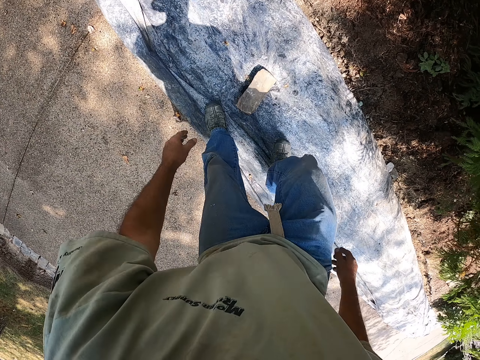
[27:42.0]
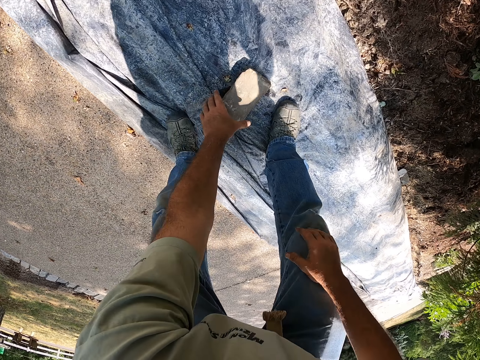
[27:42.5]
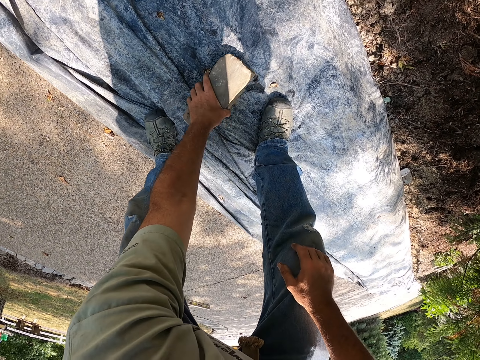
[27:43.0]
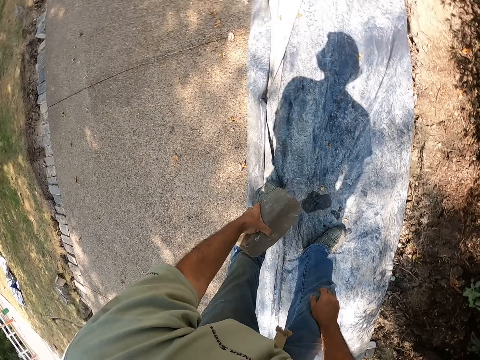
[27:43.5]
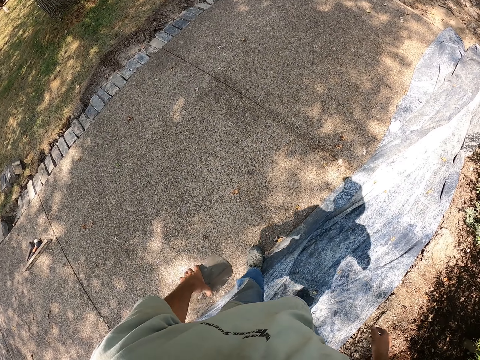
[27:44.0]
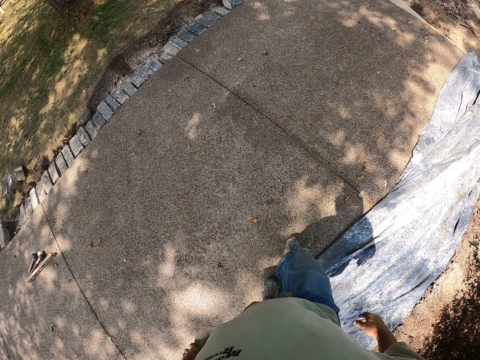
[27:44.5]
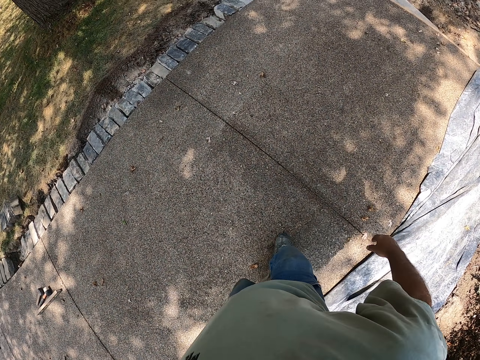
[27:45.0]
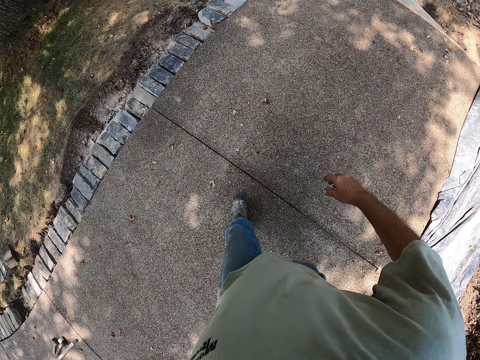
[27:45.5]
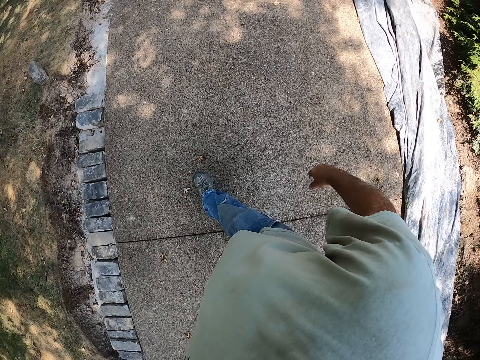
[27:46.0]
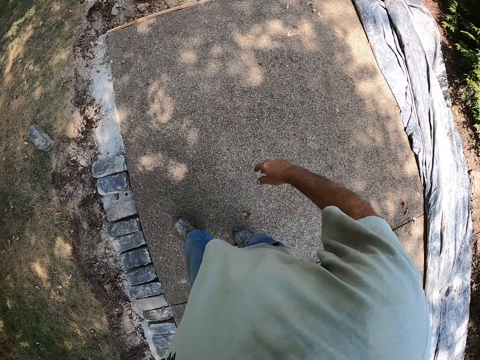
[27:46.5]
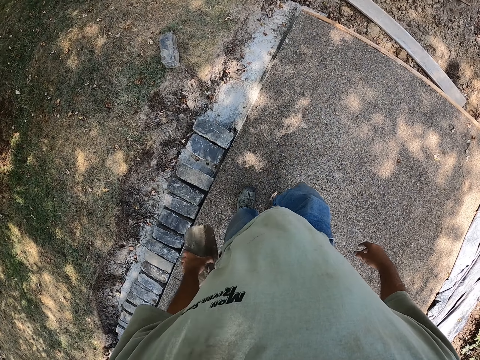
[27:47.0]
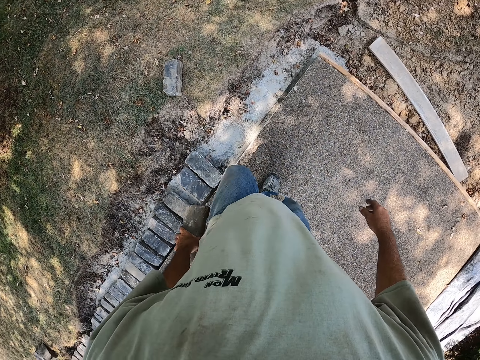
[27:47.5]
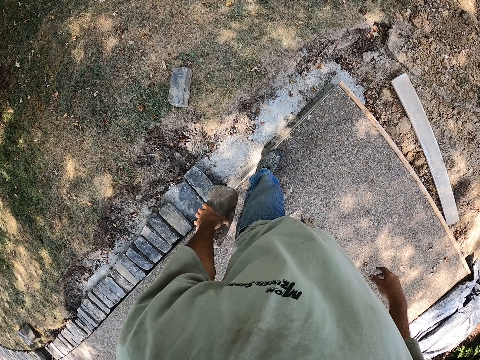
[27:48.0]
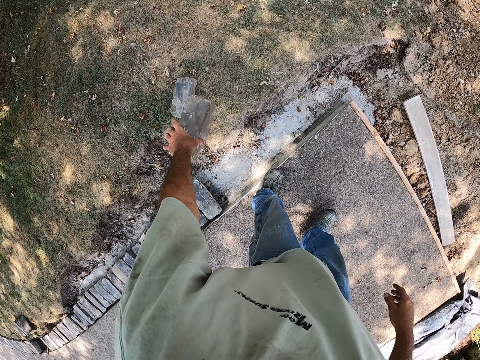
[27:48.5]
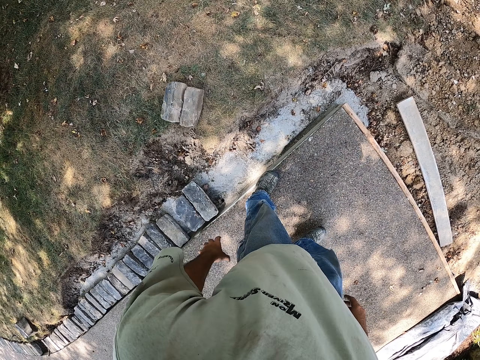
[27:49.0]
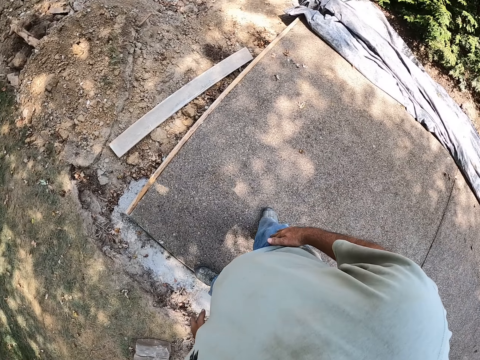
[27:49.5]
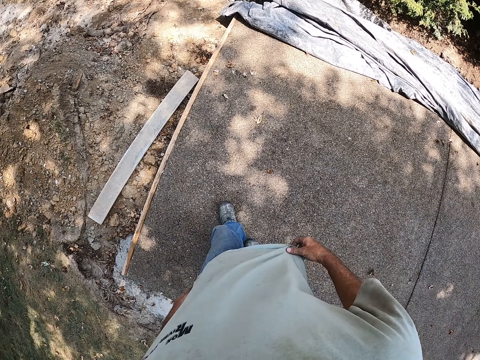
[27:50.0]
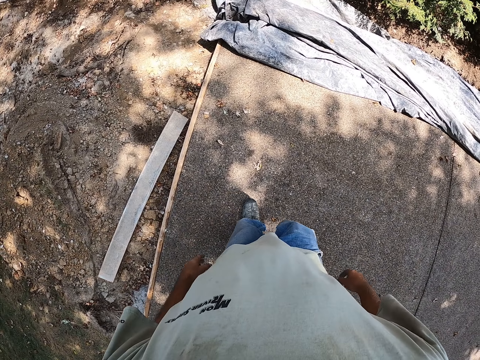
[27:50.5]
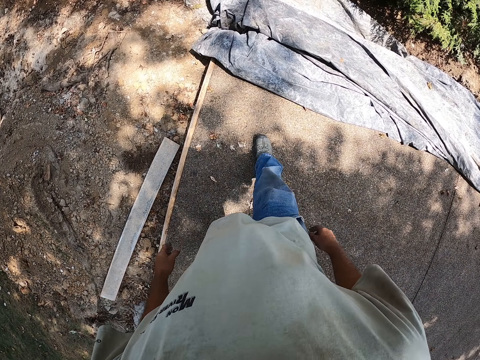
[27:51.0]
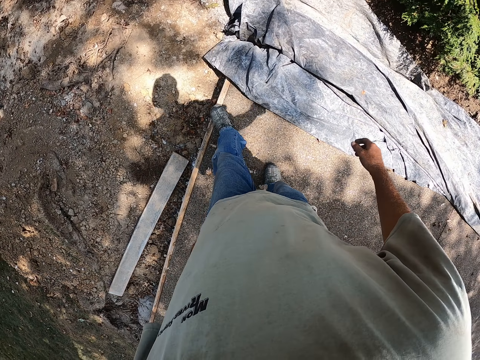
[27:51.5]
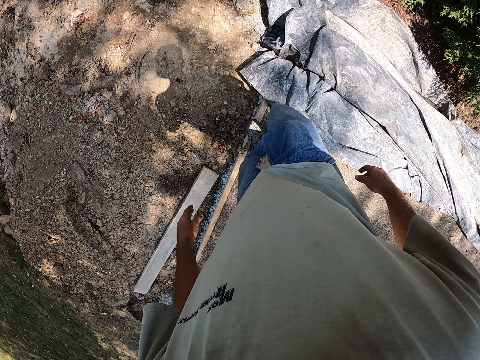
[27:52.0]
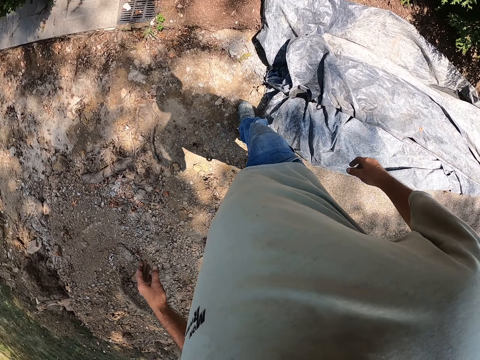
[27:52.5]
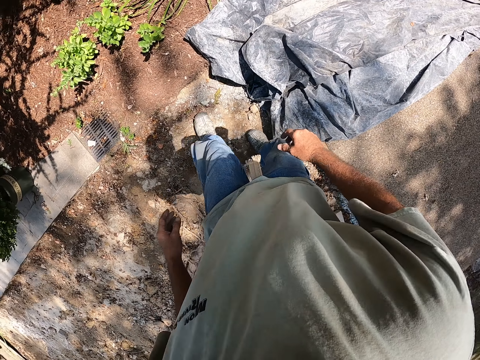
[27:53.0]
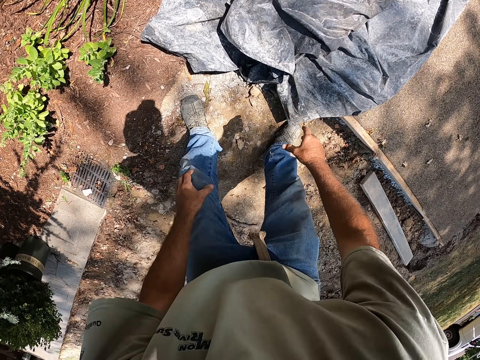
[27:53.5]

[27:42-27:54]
The camera wearer picks up the brick. They hold the brick and walk on the sidewalk. They throw the brick on the ground. They walk on the sidewalk.

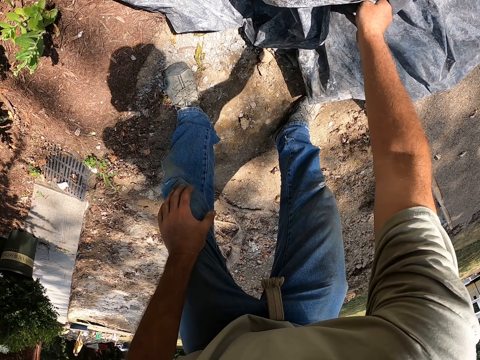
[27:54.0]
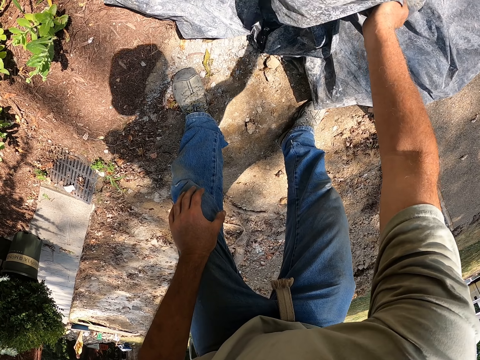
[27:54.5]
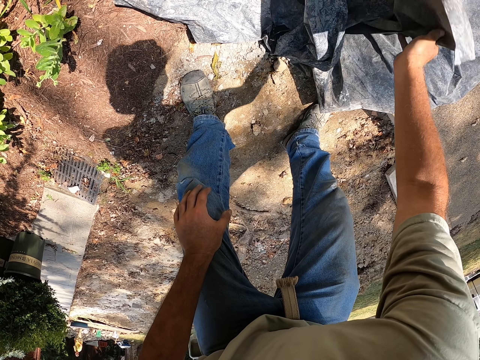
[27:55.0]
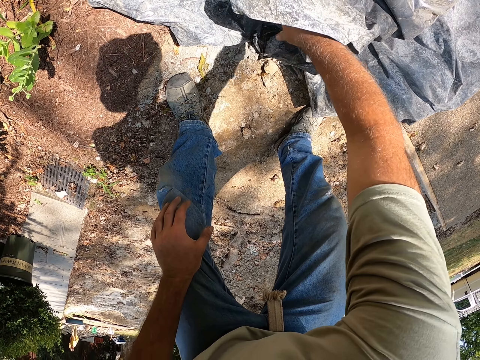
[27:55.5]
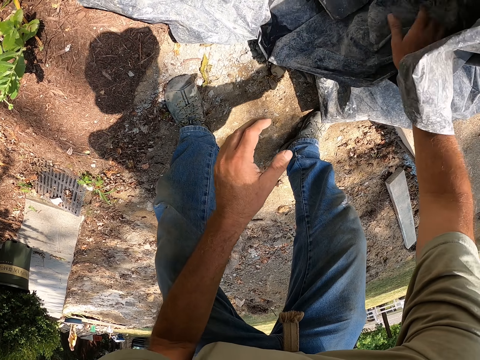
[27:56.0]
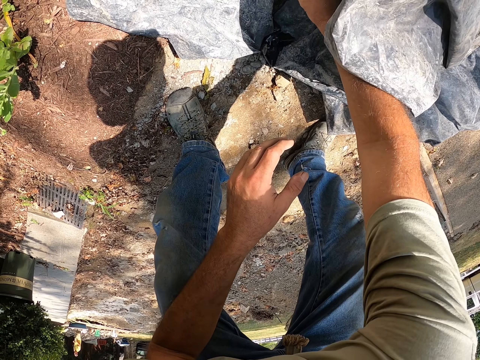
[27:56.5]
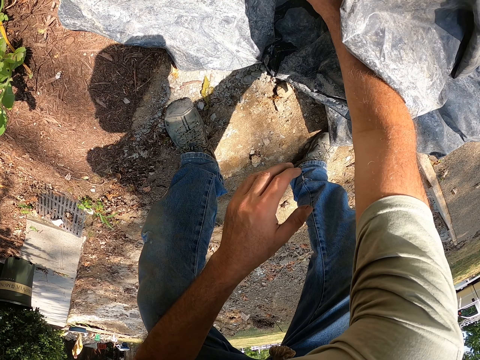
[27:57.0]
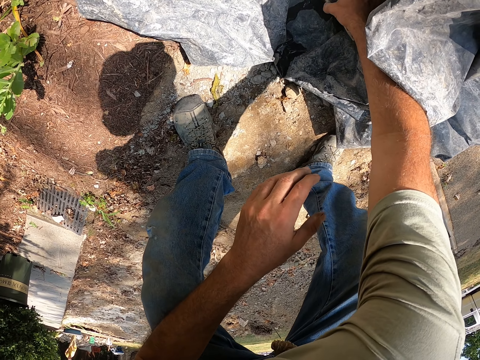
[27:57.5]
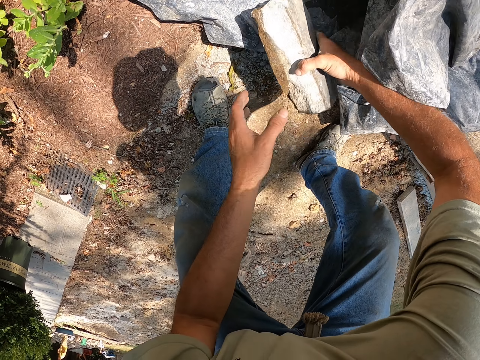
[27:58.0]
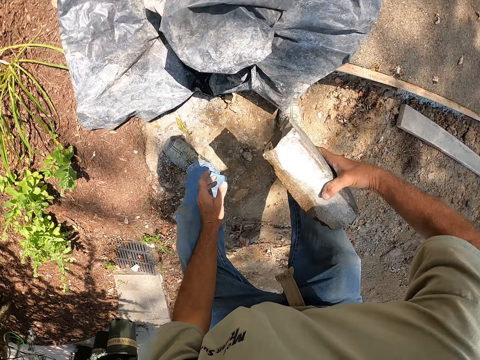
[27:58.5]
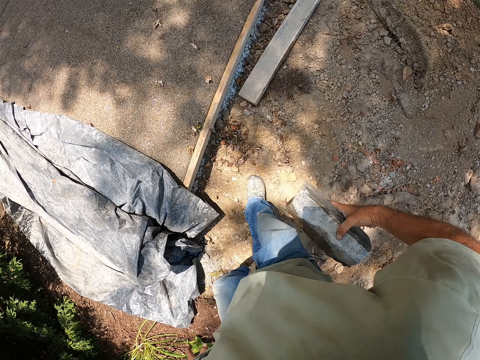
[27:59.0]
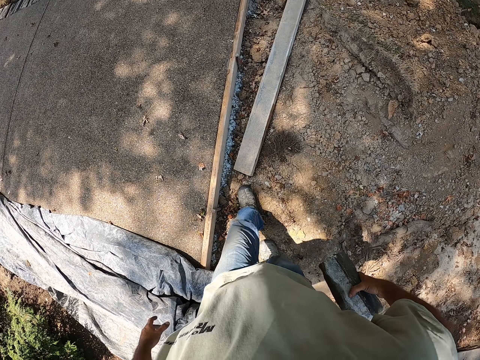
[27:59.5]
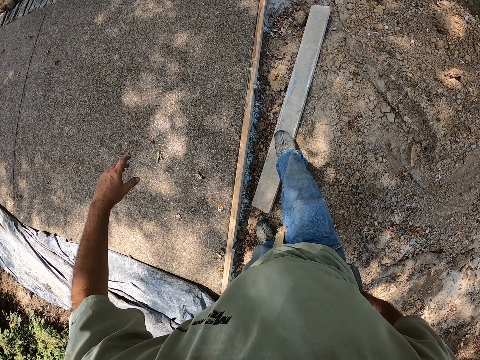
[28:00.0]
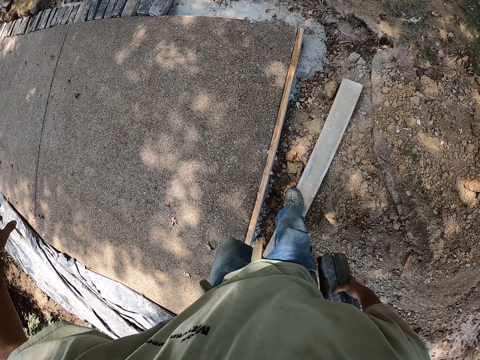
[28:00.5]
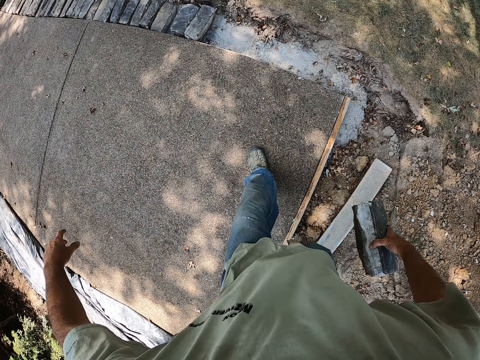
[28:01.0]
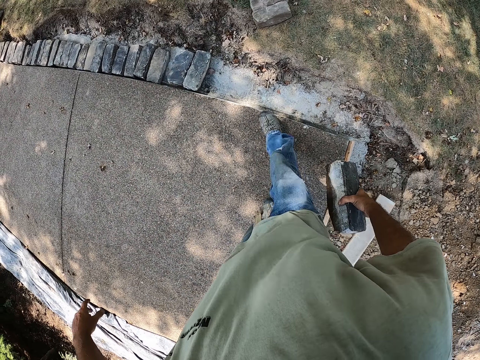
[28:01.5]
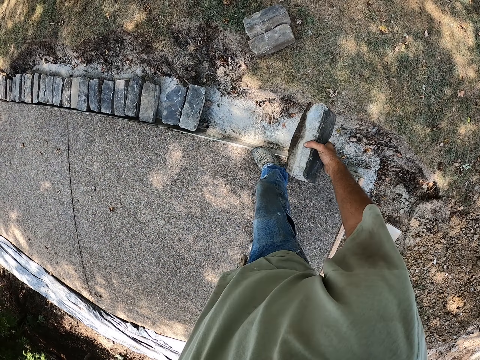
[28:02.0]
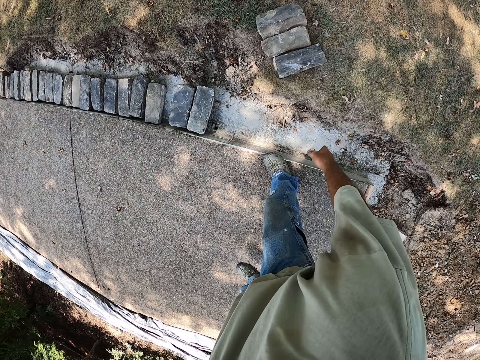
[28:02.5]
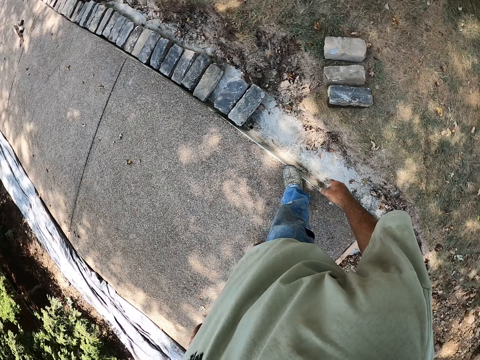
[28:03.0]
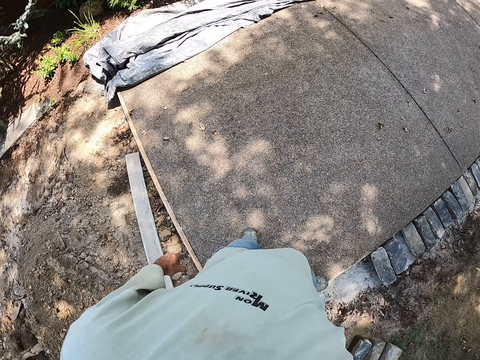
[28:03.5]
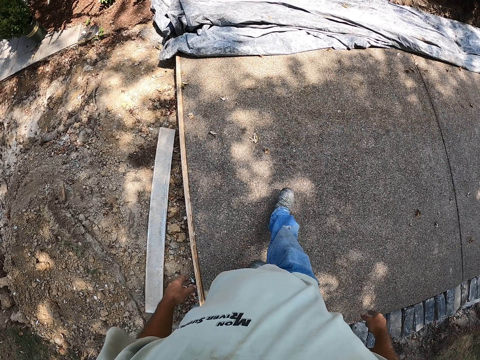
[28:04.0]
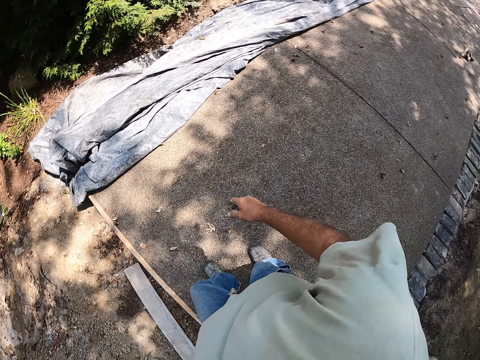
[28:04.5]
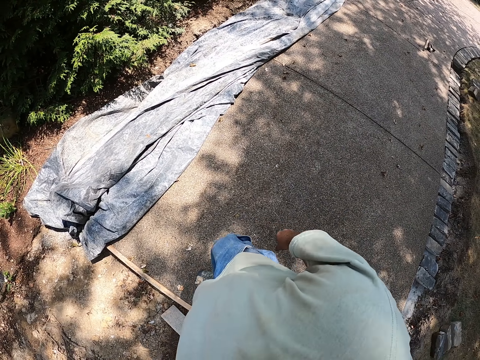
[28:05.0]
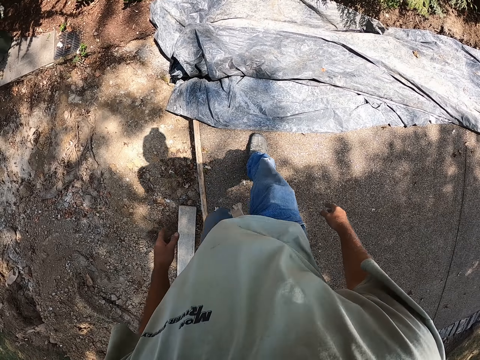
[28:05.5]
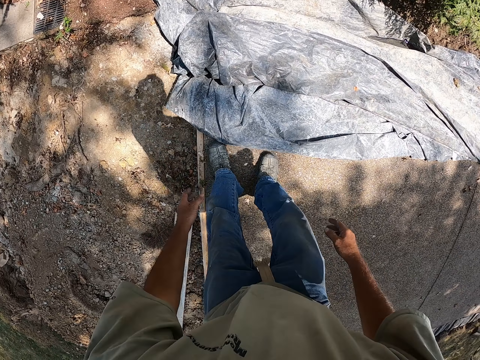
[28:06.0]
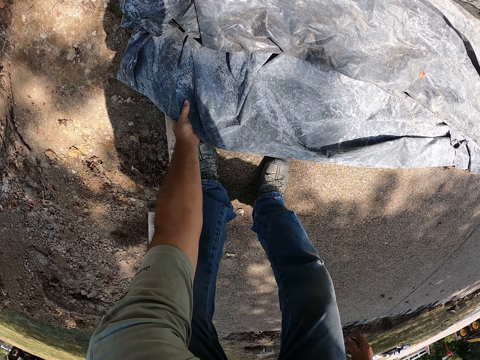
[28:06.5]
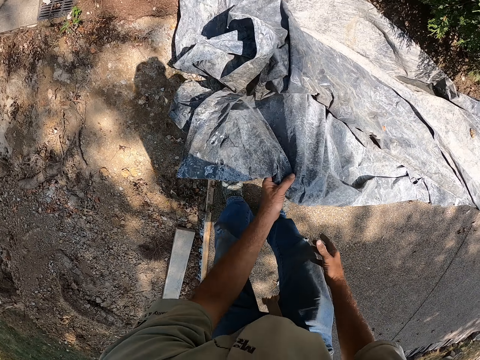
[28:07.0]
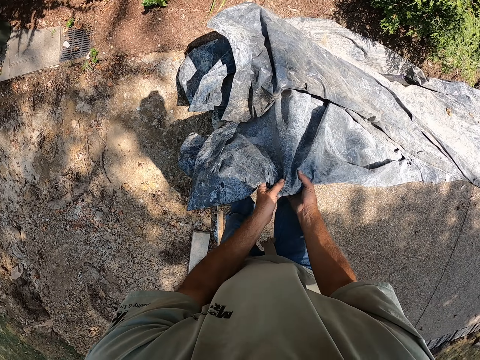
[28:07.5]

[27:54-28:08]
The camera wearer holds the plastic paper. They pick up a brick, hold the brick, and walk on the sidewalk. They throw the brick on the ground. They walk on the sidewalk. They pick up the plastic paper and uncover the polythene paper.
